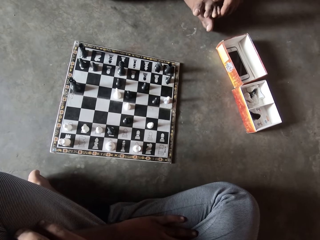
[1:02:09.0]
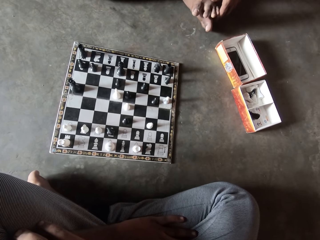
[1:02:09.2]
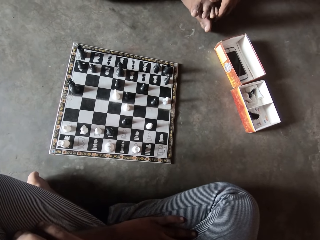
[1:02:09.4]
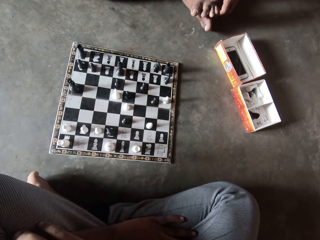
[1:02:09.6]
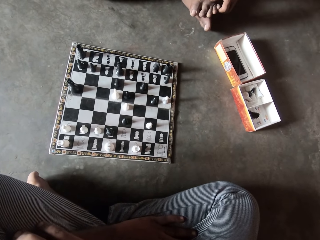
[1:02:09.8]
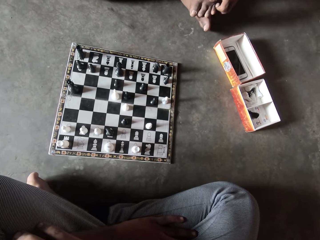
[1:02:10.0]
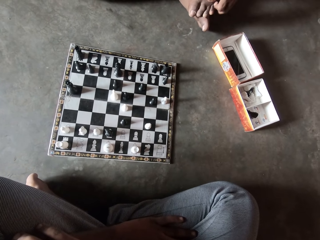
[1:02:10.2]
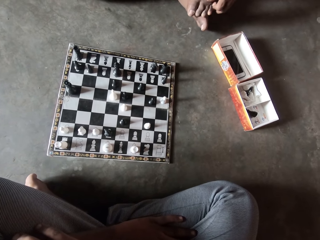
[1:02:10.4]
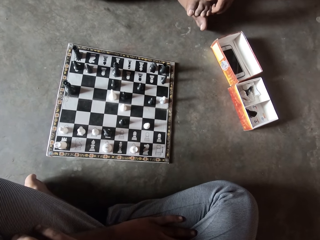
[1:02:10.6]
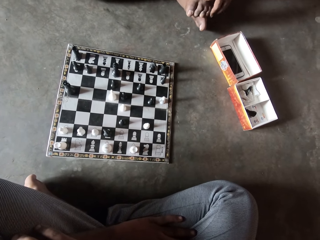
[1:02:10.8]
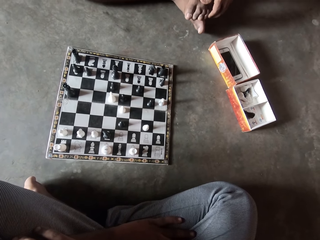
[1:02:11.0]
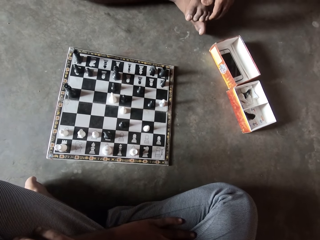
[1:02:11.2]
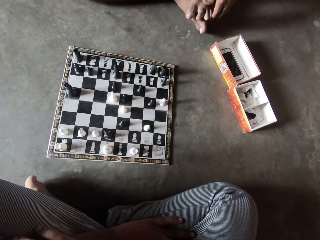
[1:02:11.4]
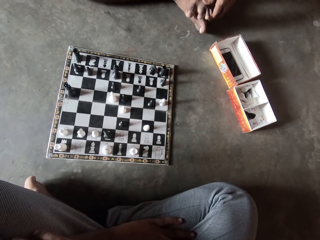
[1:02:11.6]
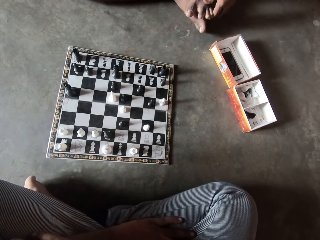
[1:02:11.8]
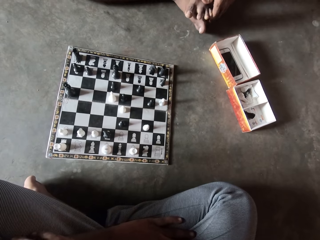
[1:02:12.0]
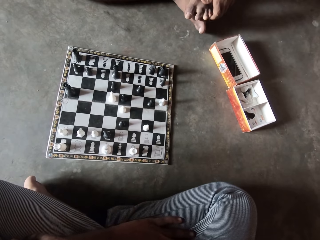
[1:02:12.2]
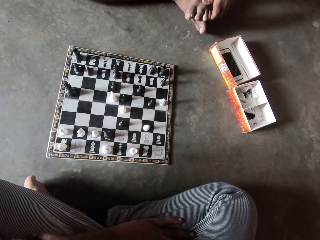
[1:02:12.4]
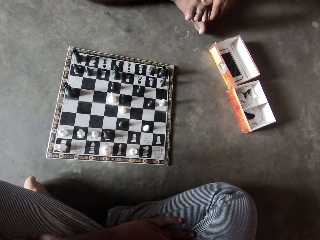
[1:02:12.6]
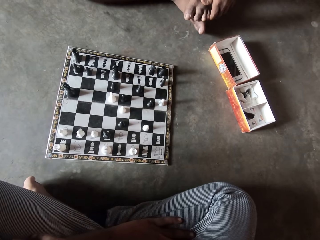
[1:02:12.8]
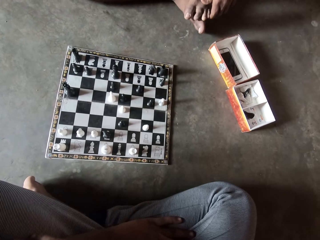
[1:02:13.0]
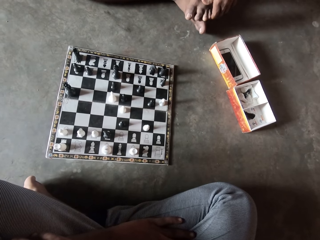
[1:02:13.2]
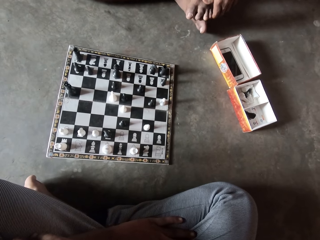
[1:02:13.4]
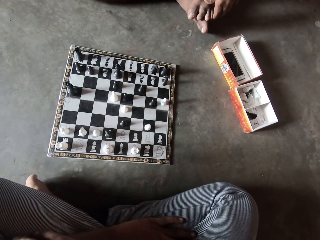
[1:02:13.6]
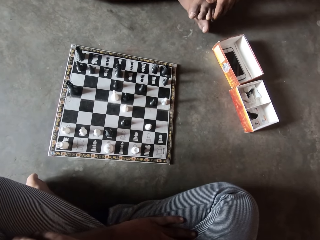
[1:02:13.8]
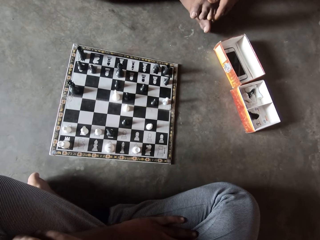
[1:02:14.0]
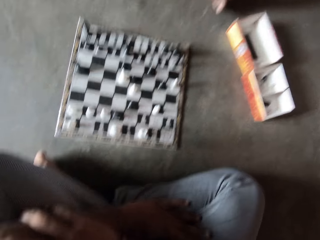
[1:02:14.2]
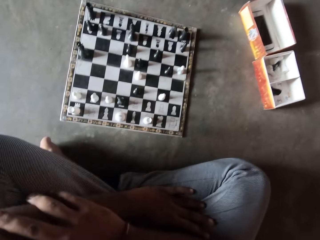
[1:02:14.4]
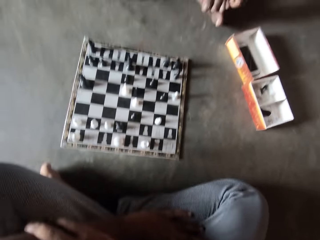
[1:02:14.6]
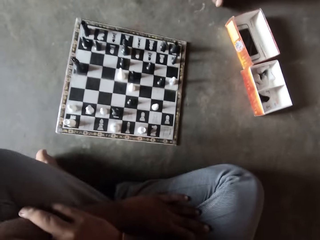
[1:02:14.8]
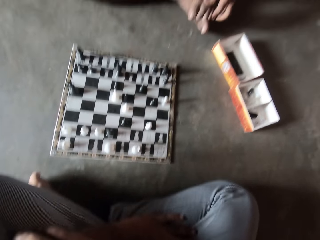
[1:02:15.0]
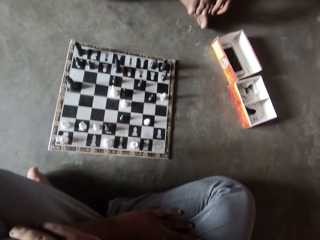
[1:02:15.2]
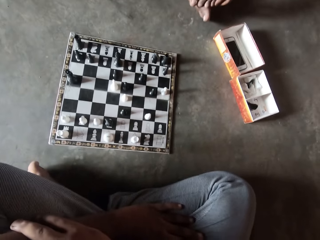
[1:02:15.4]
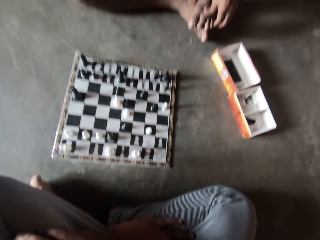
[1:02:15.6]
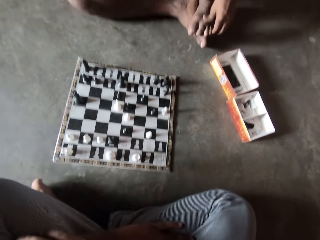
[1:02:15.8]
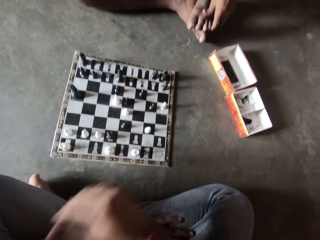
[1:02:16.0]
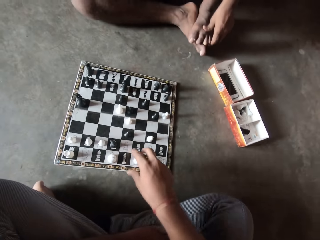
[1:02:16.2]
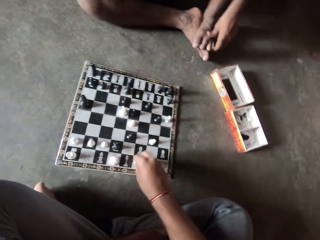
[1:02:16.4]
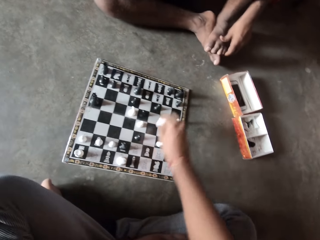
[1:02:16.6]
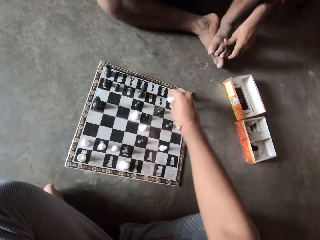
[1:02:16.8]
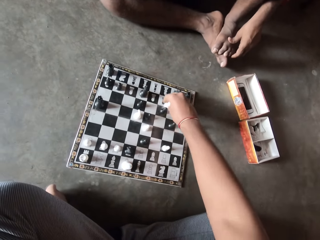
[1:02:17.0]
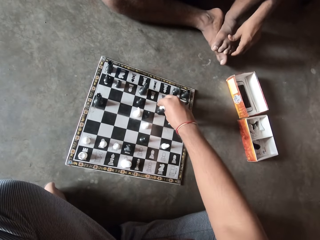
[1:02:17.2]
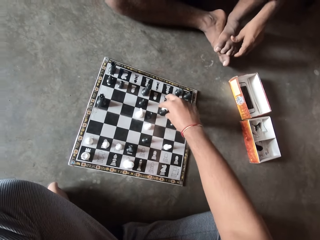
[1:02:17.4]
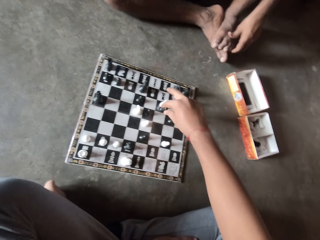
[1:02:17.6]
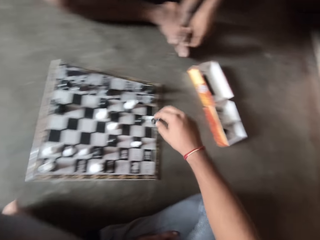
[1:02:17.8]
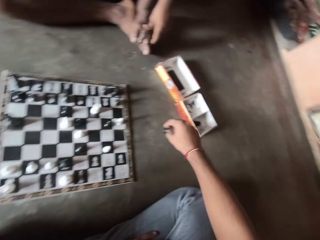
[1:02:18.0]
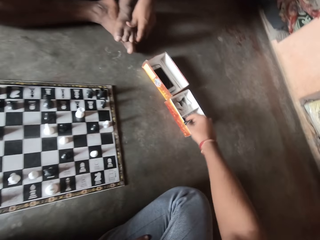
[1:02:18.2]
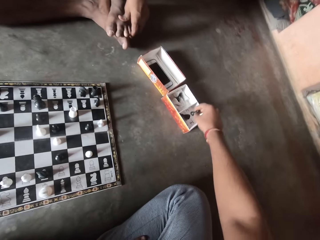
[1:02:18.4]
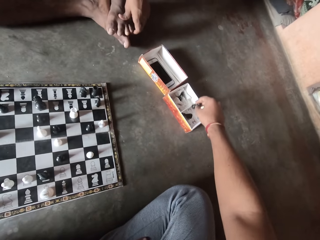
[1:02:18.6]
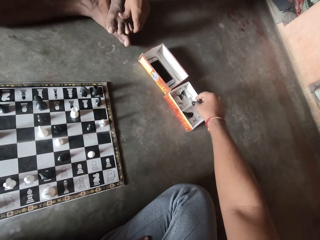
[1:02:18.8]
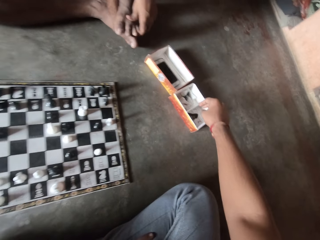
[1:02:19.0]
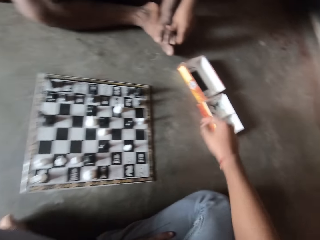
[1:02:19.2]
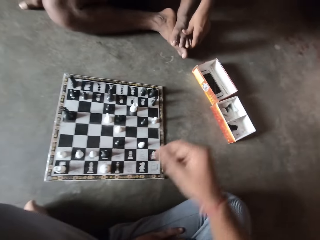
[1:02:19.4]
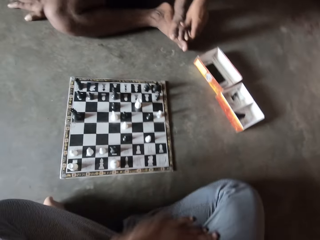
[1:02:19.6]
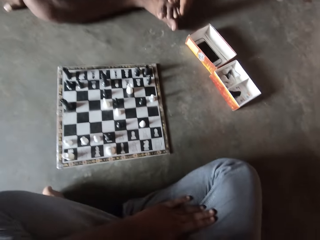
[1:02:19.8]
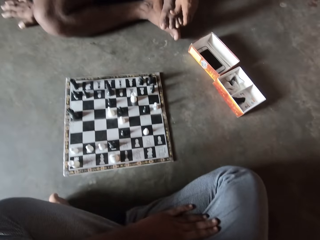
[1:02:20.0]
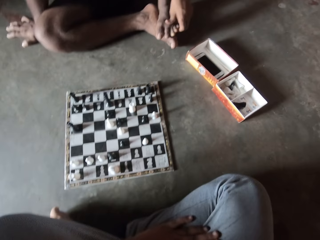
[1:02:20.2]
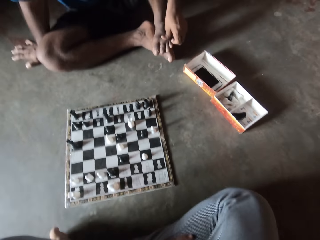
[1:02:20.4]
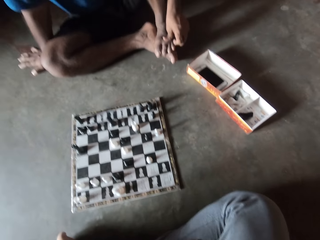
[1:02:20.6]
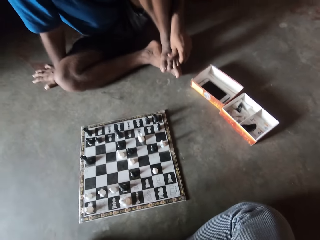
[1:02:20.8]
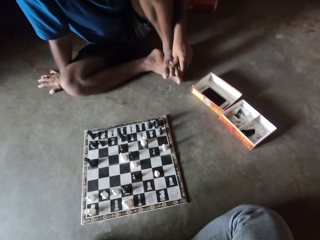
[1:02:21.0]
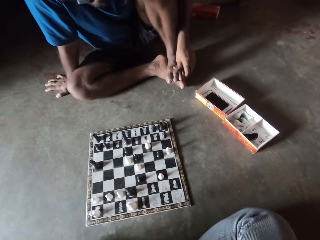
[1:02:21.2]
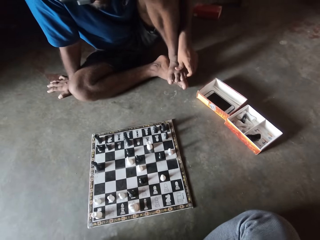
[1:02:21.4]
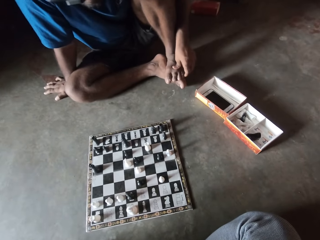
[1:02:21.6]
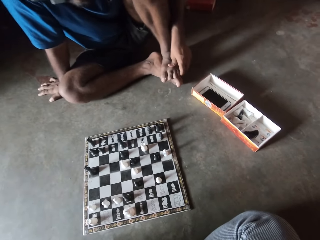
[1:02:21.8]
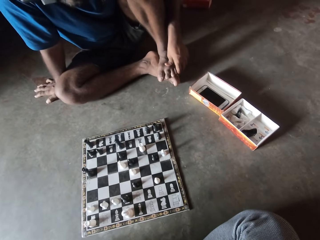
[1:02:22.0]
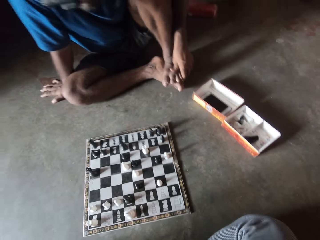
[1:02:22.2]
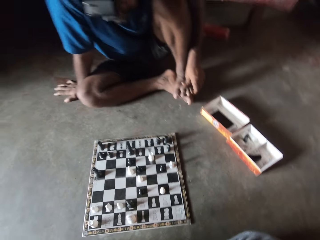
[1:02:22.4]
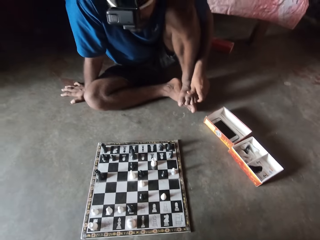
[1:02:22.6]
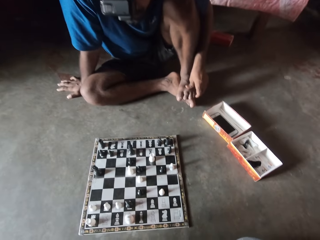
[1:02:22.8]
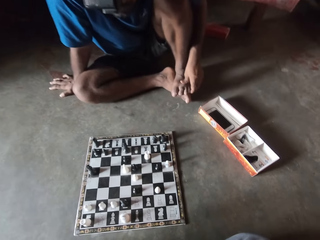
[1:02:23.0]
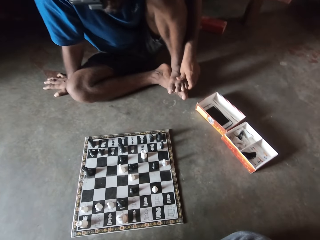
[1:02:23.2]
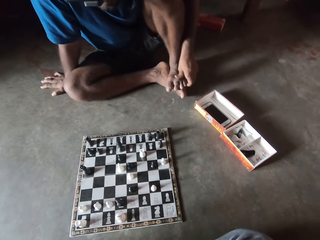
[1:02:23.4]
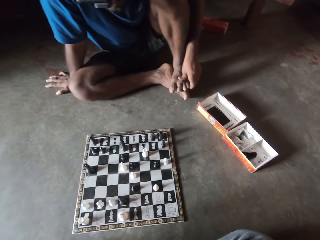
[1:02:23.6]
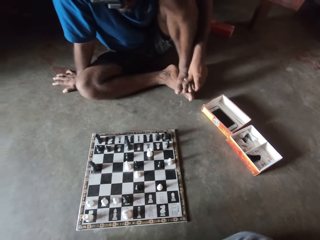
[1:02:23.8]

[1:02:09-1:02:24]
A man moves the hand. Another man moves the chess. The camera wearer picks up a white chess piece from the chess board and drops the white chess piece on the chess board. The other man picks up the chess. The camera wearer picks up a black chess piece from the chess board and drops the black chess piece in the carton box on the floor. A man puts the chess in the box. The first man looks at the chess board.

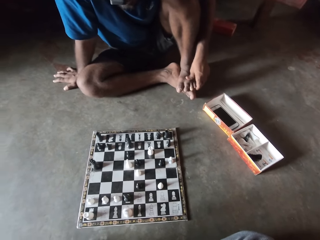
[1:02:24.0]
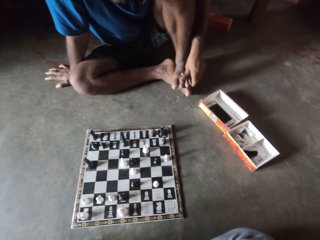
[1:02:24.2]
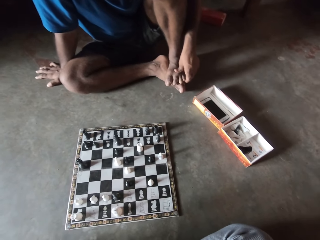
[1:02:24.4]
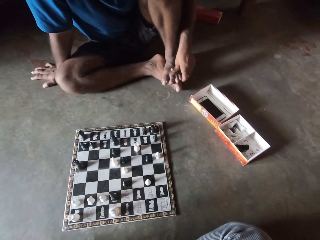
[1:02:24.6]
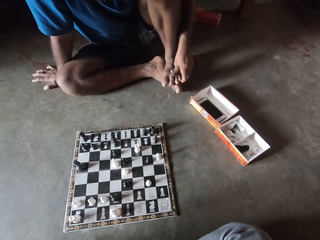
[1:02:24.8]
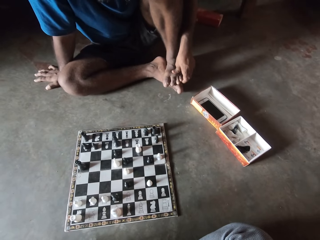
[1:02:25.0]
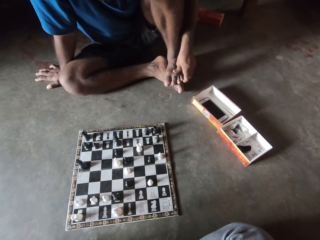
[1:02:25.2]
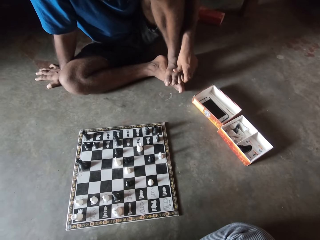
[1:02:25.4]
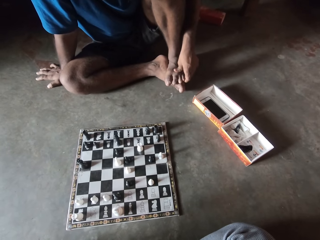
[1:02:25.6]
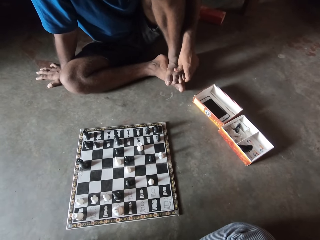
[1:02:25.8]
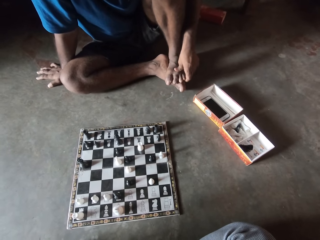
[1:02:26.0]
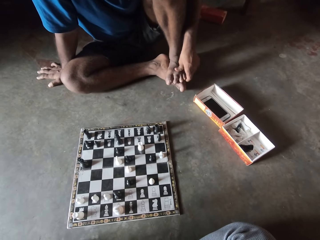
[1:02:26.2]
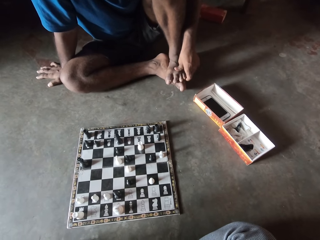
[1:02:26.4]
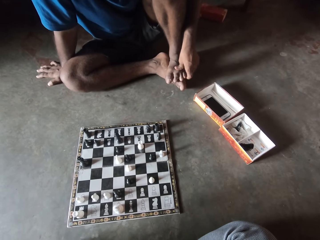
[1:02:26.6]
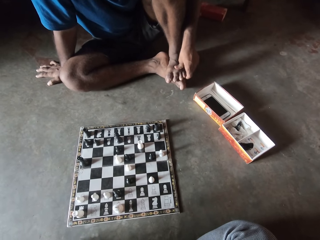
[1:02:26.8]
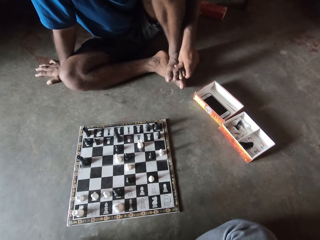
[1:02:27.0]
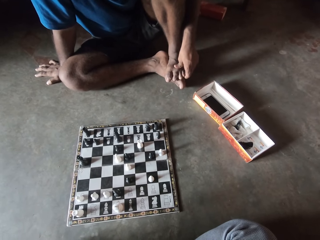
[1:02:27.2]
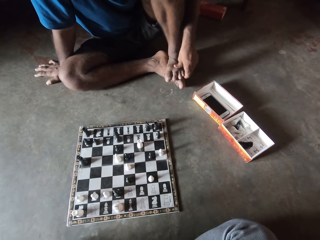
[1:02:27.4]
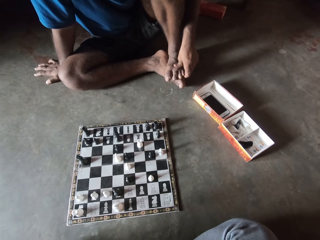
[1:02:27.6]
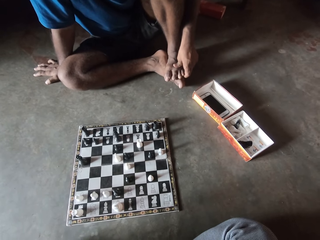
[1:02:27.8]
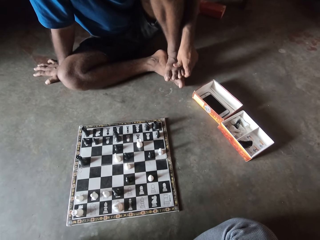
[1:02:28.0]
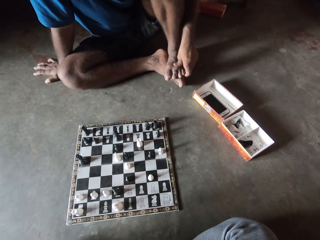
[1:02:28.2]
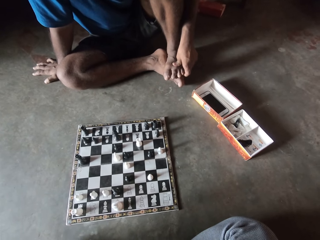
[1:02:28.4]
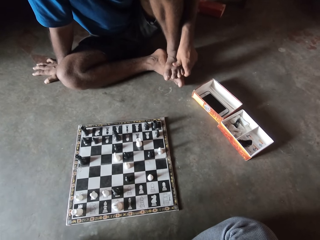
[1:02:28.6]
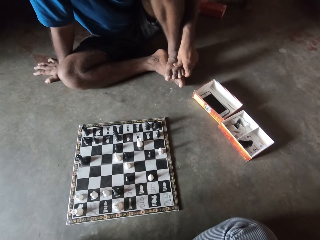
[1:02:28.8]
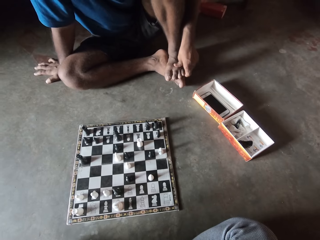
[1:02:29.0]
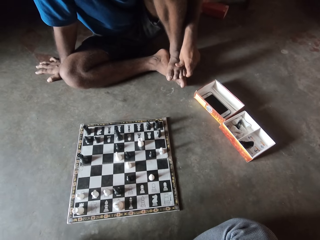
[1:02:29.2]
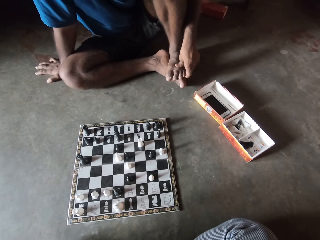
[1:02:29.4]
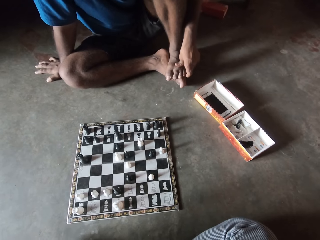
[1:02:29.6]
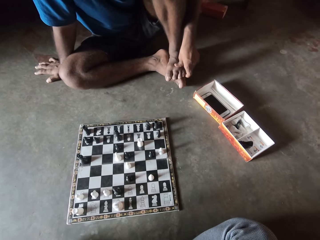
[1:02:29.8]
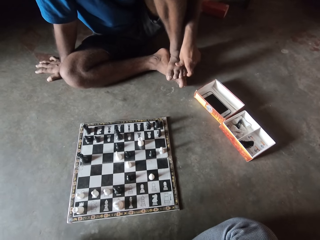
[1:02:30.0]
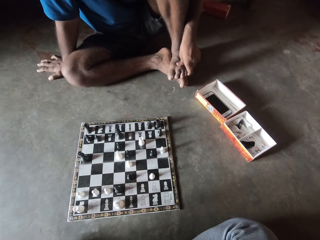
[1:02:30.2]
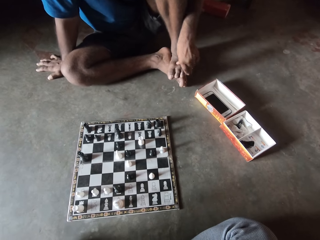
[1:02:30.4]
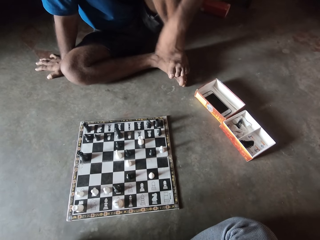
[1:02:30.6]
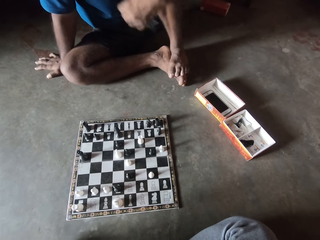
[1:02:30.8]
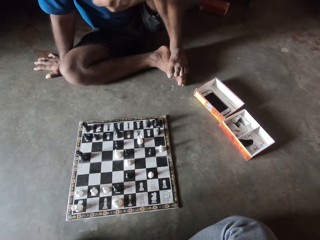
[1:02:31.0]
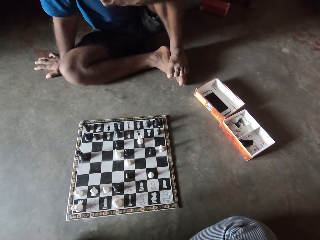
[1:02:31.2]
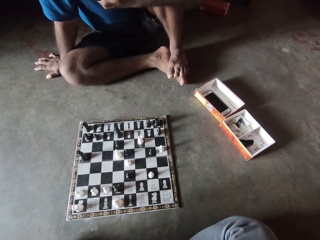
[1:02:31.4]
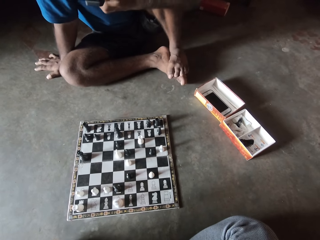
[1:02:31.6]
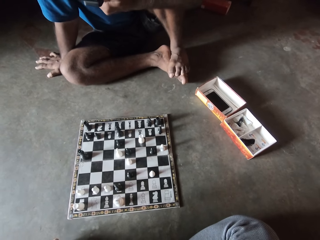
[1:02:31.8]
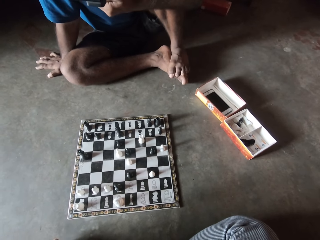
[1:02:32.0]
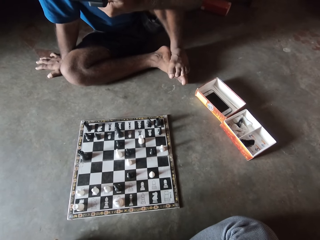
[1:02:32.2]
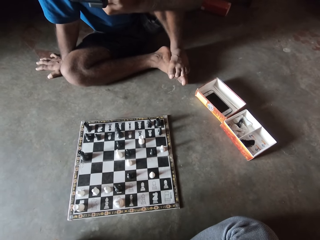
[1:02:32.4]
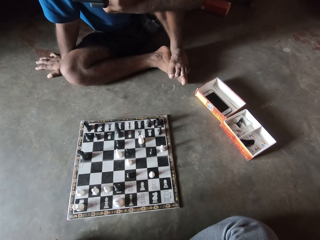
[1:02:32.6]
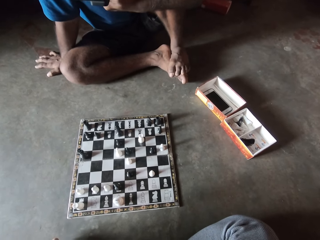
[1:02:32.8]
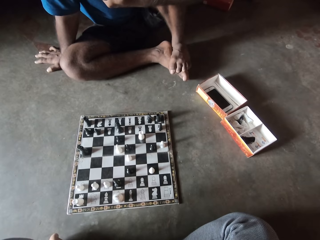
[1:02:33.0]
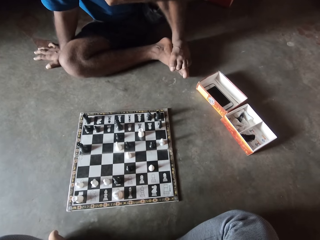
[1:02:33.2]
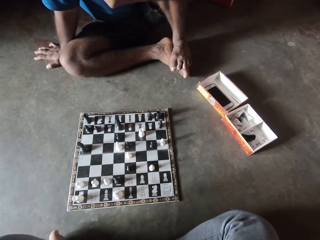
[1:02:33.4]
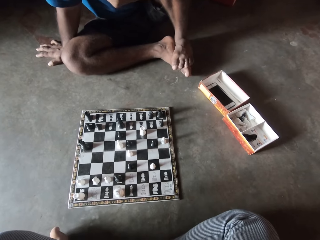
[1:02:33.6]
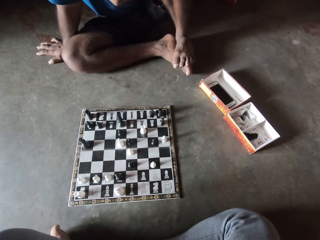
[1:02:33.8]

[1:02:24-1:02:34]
A man moves the hand.
